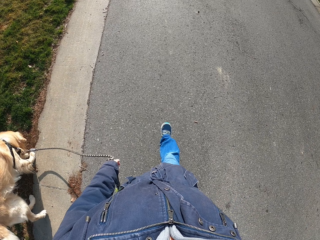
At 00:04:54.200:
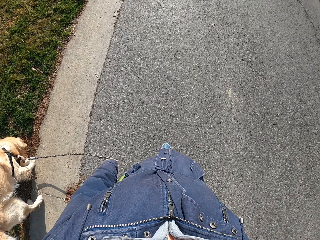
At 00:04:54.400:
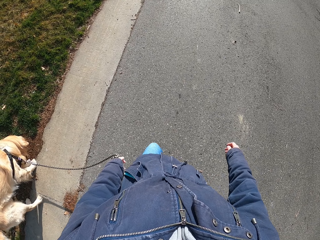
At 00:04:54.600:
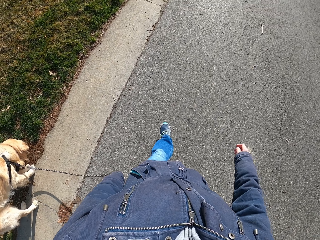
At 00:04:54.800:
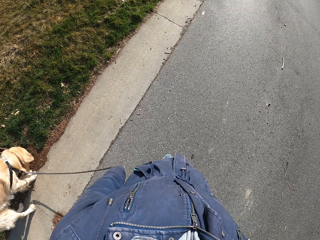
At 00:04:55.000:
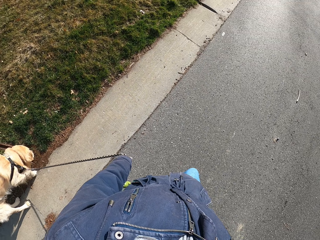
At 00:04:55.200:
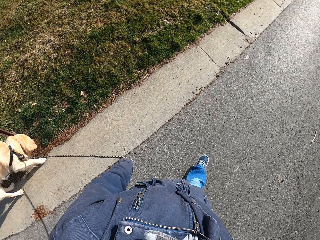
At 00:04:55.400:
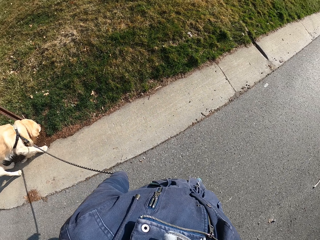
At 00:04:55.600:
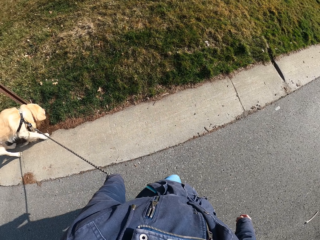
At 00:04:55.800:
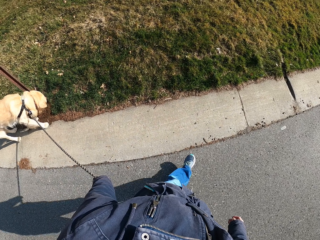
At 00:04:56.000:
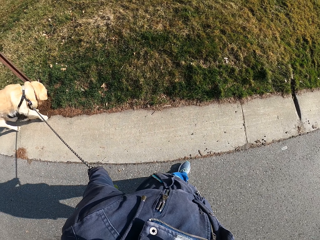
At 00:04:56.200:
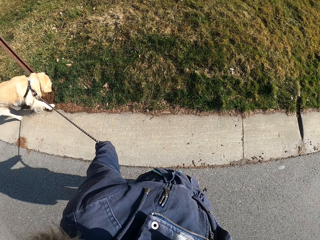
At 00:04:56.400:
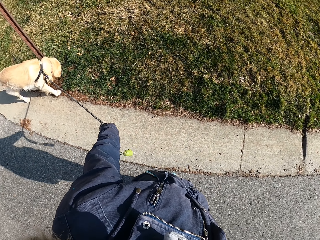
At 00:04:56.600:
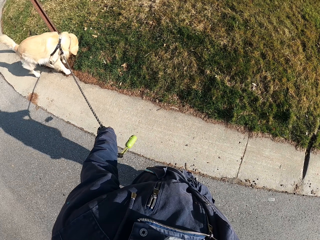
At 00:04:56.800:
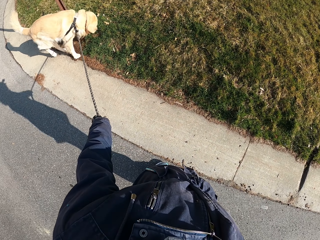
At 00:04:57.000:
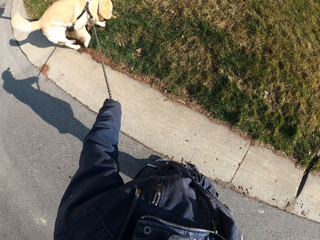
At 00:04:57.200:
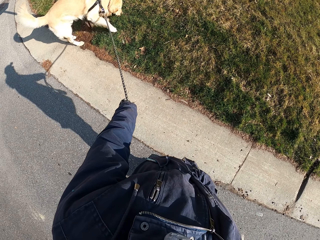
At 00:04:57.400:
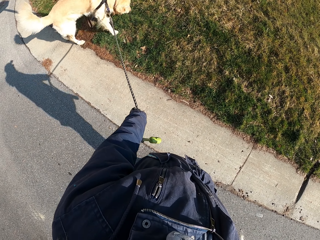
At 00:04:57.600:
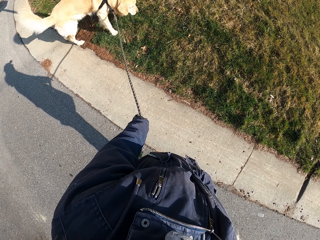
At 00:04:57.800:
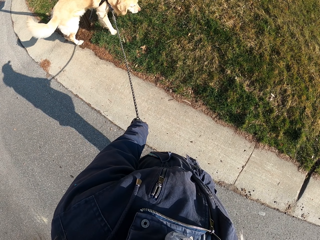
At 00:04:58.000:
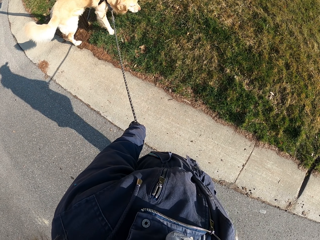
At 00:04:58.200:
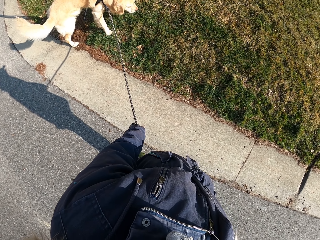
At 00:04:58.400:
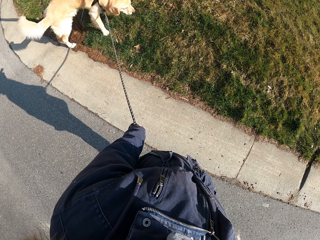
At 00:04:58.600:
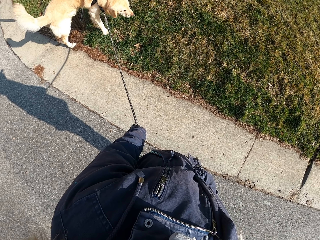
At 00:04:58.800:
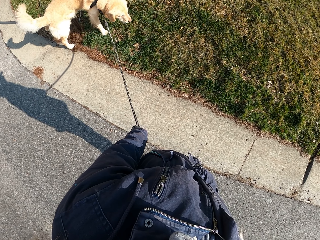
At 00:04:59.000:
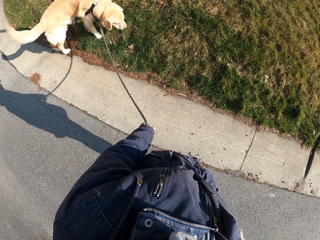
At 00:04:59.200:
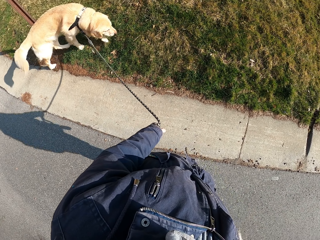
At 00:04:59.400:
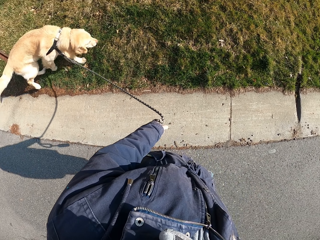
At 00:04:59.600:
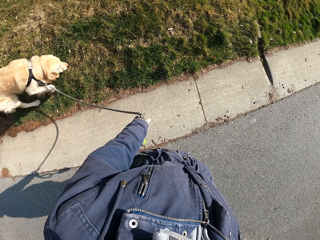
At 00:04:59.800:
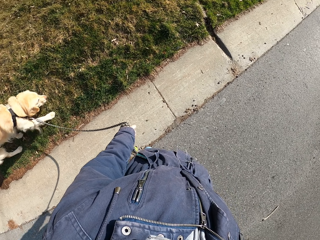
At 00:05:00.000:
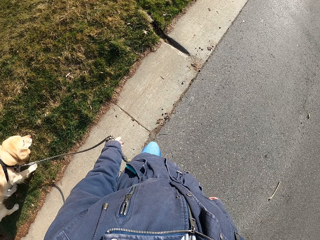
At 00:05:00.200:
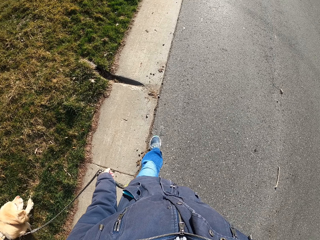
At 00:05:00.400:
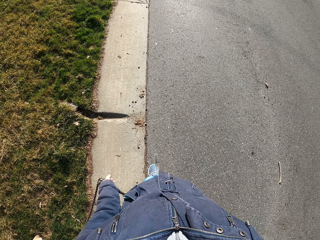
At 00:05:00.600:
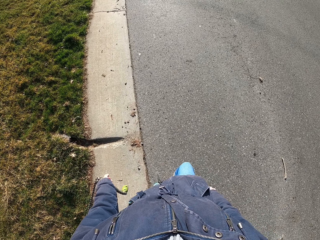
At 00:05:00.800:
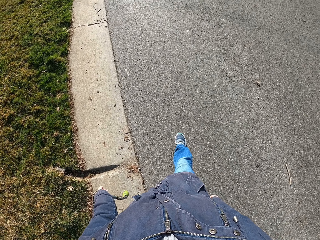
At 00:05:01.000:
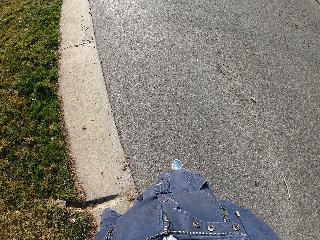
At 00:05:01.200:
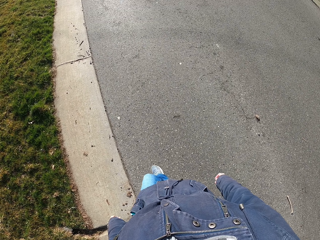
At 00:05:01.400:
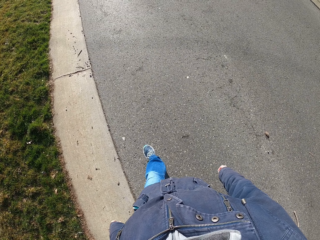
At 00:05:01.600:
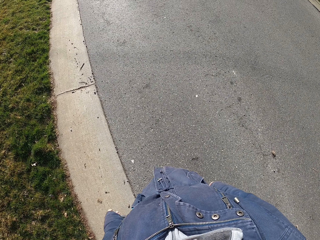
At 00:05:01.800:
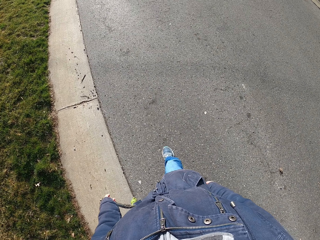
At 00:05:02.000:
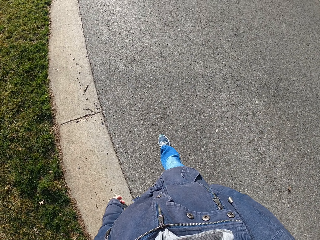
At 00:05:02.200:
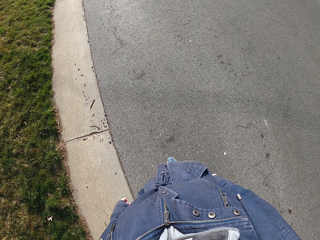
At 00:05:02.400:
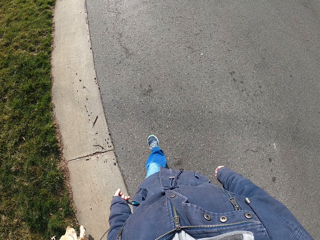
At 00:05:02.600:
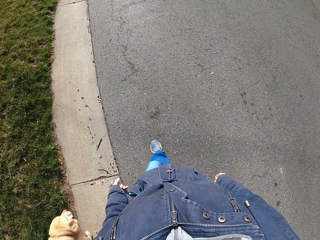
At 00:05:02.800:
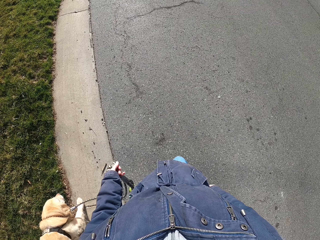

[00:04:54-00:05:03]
The camera wearer stares at the dog. They hold the dog's rope and stop. They walk on the road. They hold the dog's rope.

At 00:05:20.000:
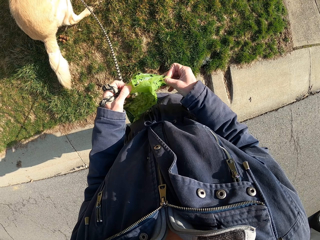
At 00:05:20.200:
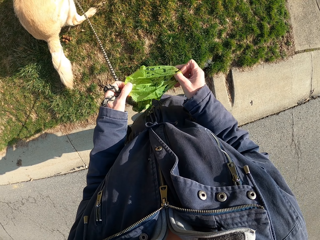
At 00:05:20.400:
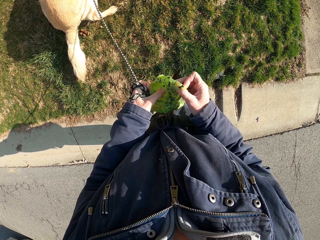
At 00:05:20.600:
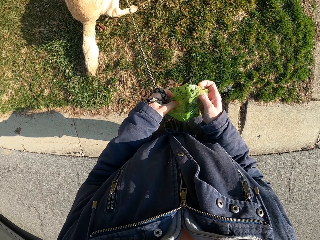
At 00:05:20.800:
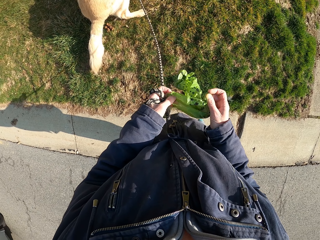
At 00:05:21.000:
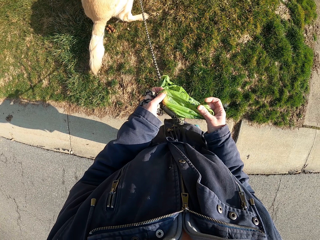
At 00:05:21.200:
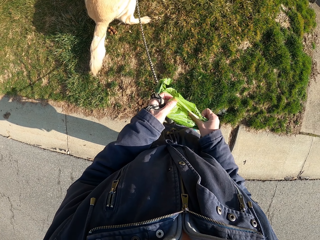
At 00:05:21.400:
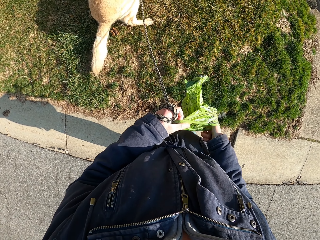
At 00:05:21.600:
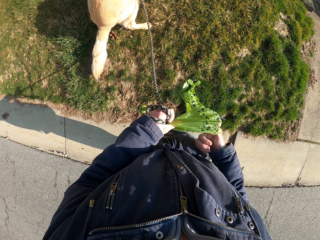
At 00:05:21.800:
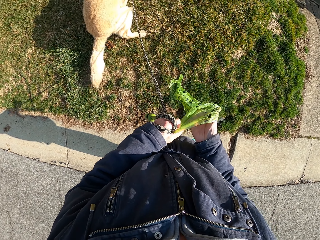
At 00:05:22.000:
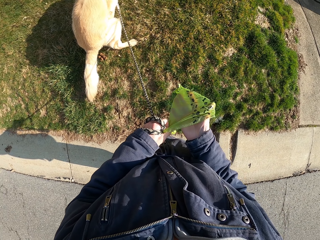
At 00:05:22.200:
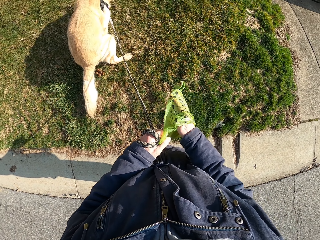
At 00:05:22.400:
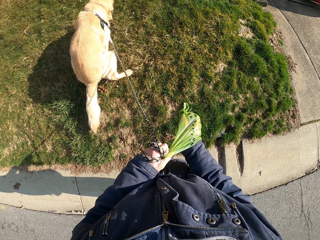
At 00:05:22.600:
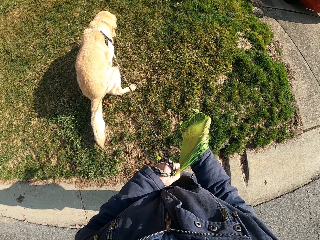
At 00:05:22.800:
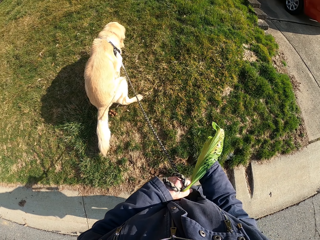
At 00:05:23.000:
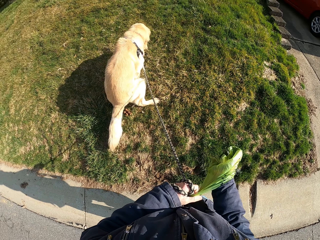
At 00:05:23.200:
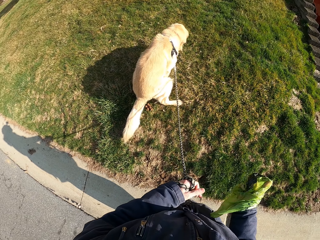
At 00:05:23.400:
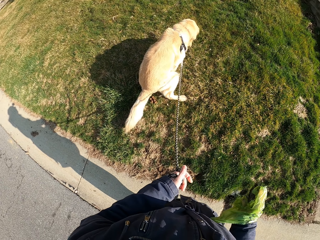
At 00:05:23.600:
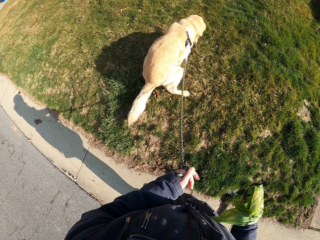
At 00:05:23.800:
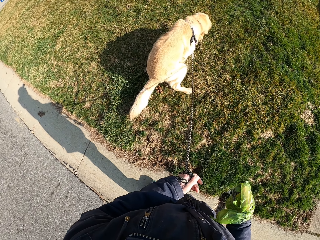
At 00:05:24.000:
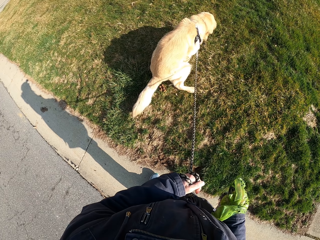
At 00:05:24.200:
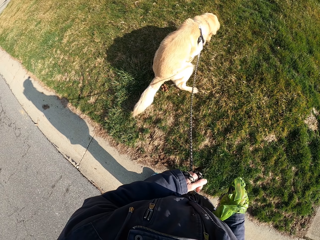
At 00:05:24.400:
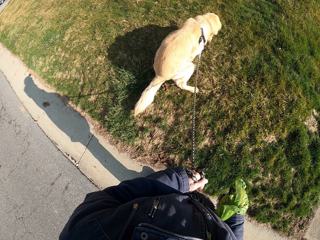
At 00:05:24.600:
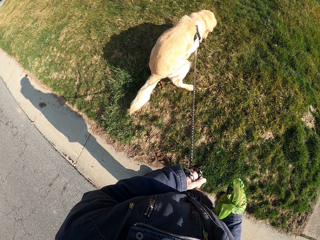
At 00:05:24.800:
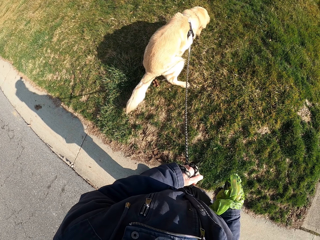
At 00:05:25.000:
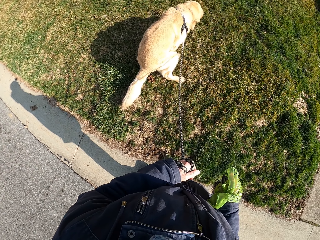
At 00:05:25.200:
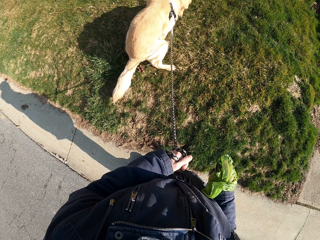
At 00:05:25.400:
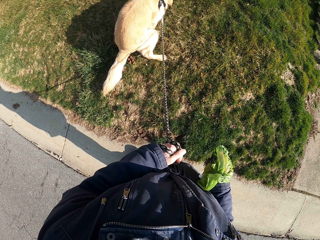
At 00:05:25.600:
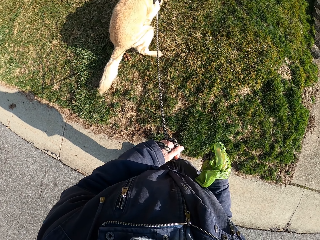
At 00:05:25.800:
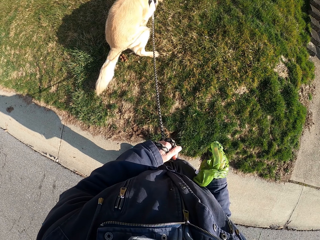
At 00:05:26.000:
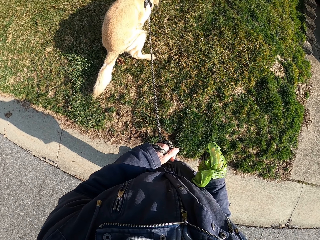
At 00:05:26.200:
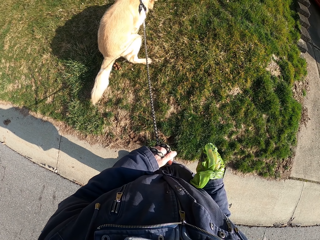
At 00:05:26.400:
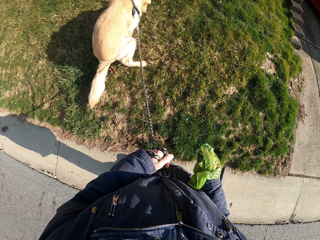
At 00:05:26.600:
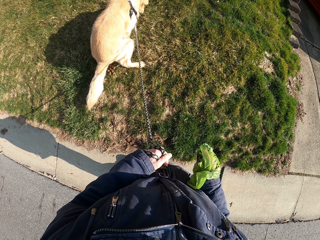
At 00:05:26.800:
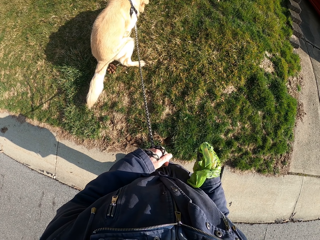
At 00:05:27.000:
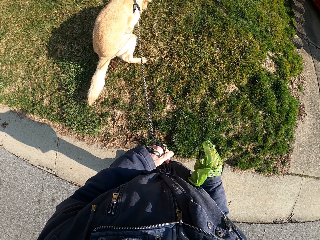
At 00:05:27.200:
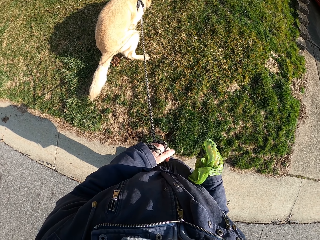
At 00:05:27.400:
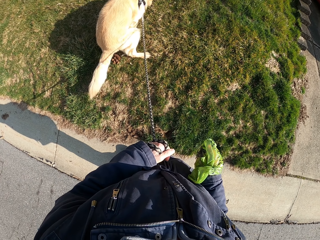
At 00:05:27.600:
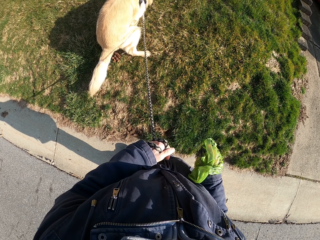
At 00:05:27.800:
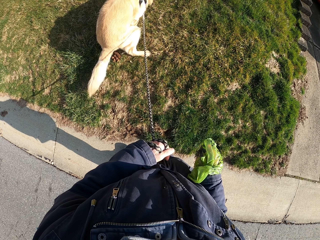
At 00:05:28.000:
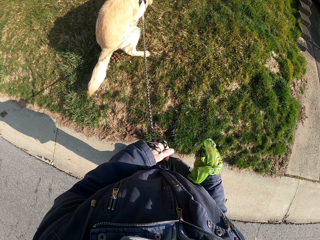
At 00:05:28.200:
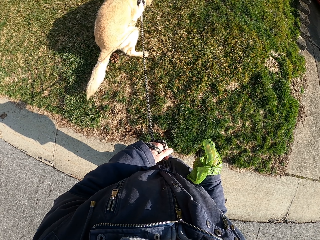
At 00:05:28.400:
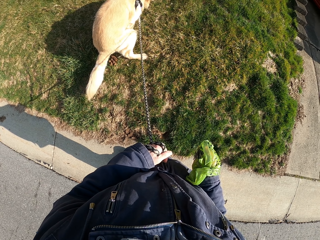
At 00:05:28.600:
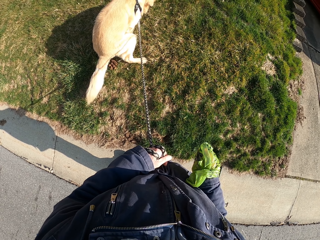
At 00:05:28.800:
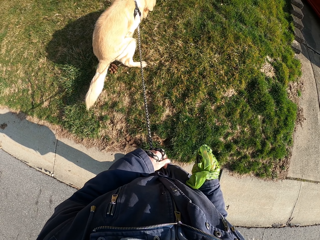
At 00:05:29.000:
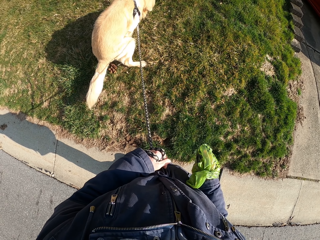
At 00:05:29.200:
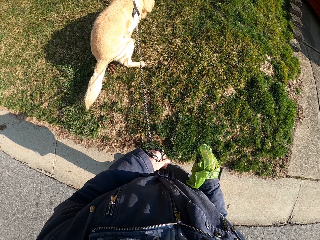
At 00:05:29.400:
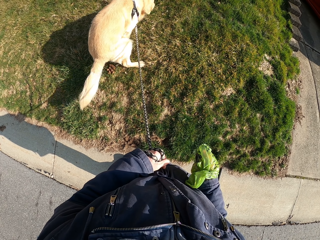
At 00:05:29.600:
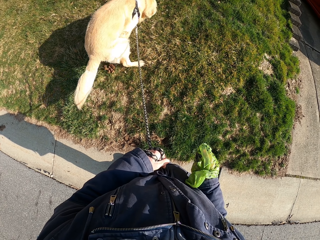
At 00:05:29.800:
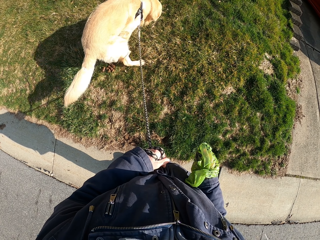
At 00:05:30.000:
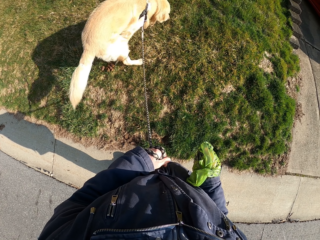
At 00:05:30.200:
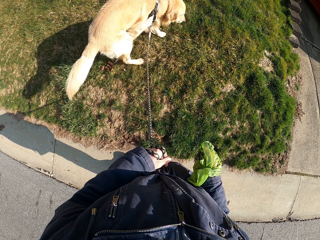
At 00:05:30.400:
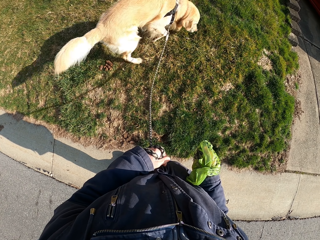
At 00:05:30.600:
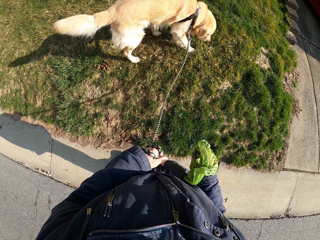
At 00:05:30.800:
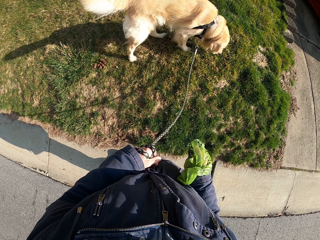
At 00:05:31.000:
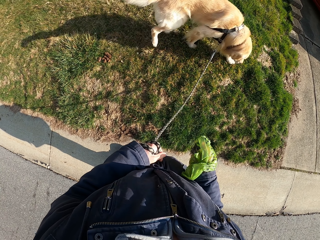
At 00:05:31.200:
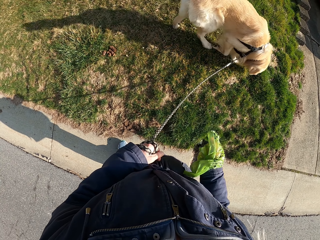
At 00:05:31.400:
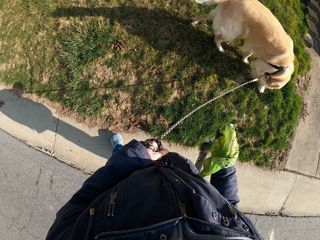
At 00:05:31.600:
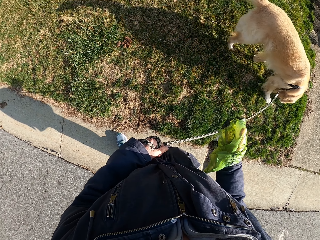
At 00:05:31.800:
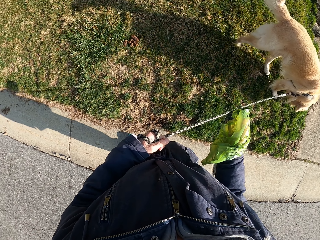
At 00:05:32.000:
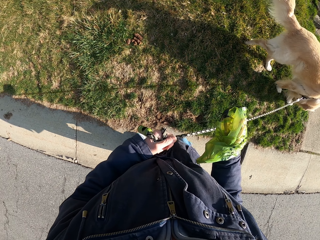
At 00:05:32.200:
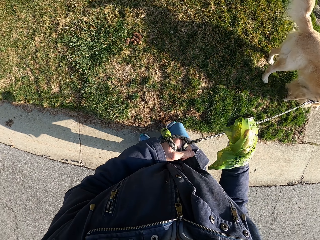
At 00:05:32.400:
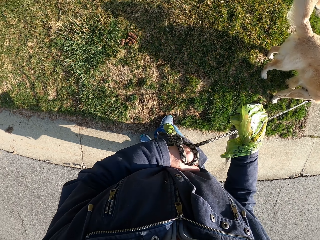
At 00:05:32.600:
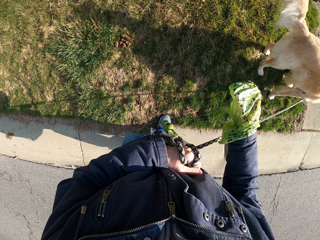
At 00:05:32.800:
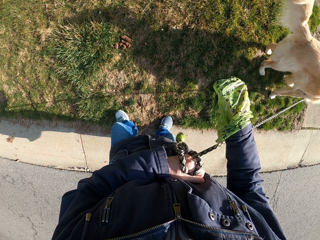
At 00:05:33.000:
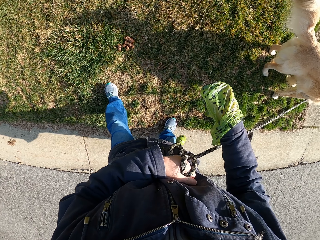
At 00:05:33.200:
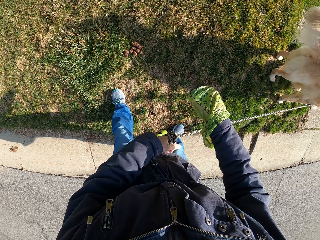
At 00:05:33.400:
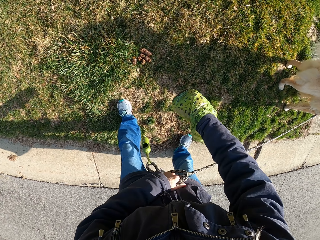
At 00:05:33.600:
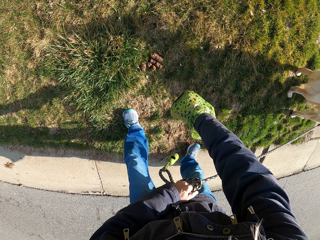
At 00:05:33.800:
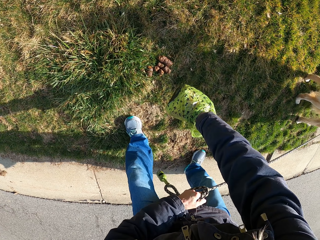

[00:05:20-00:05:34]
The camera wearer wears a paper bag or polythene bag on the right hand. They look at the dog. They walk and move the body.
